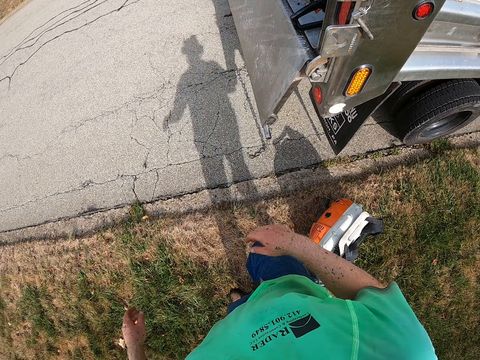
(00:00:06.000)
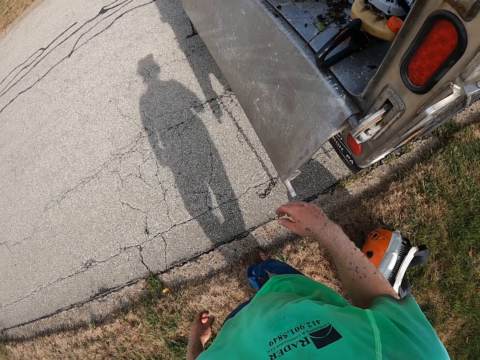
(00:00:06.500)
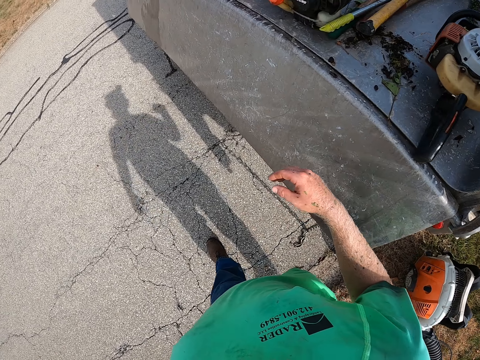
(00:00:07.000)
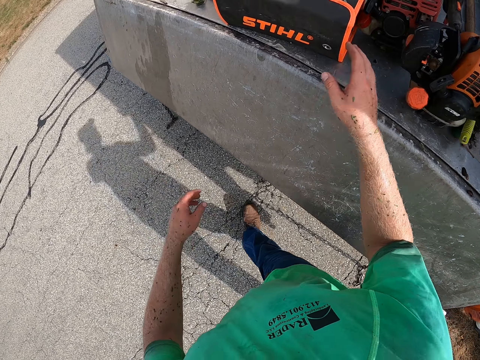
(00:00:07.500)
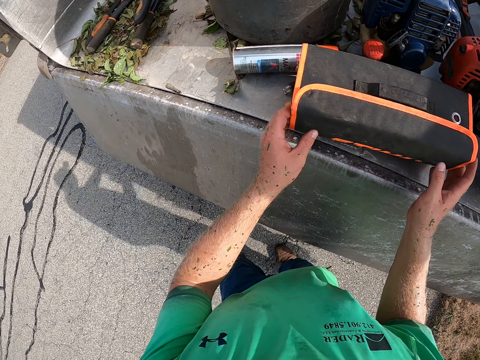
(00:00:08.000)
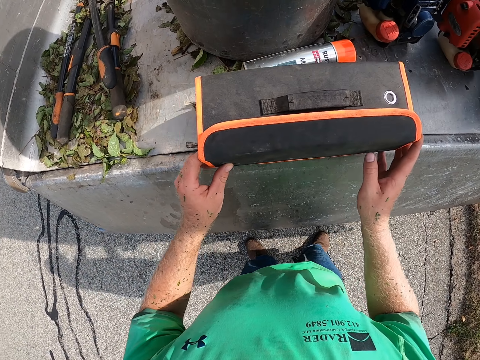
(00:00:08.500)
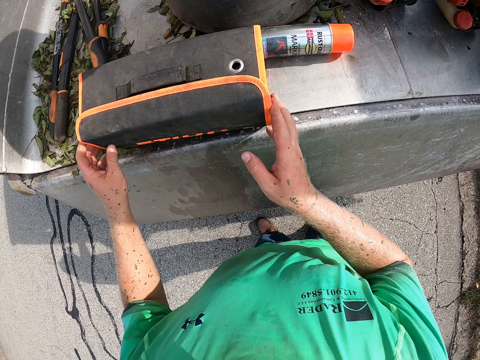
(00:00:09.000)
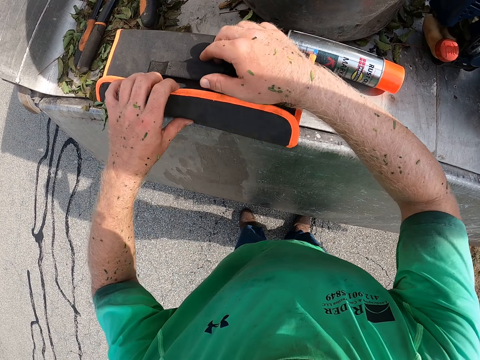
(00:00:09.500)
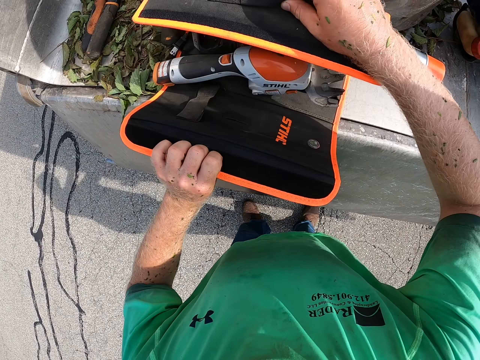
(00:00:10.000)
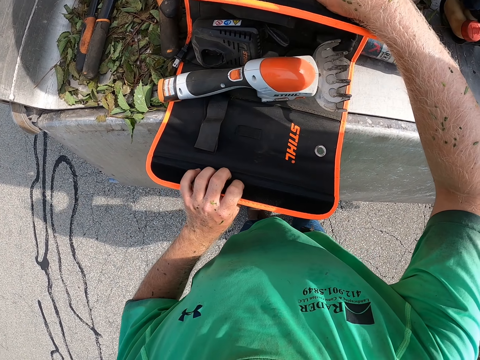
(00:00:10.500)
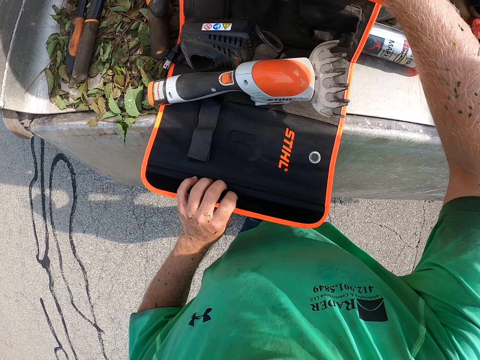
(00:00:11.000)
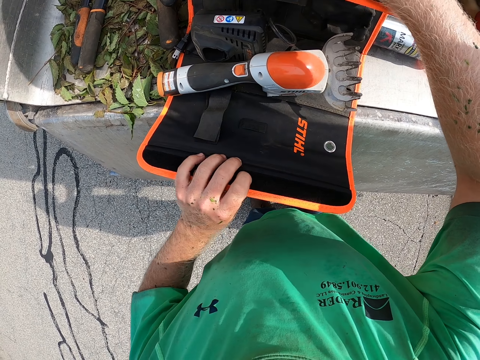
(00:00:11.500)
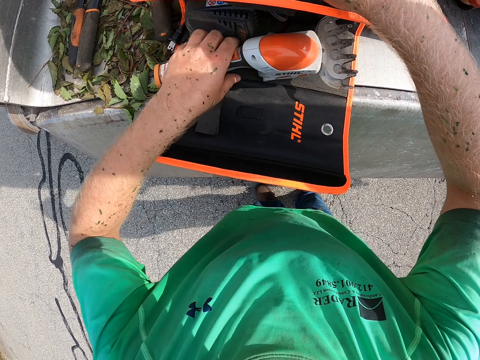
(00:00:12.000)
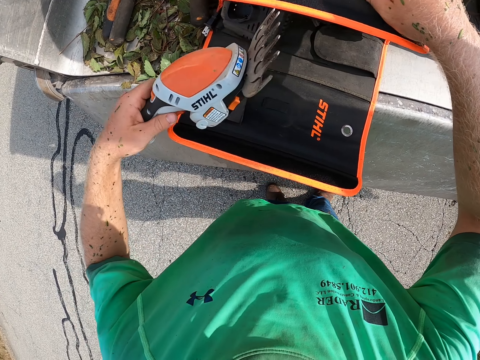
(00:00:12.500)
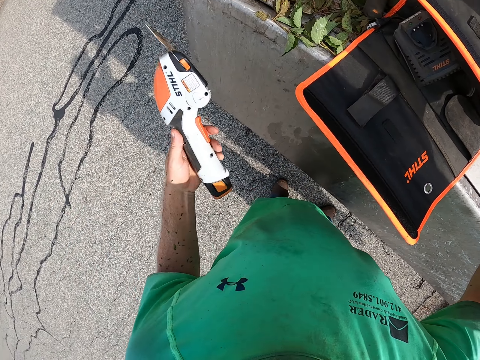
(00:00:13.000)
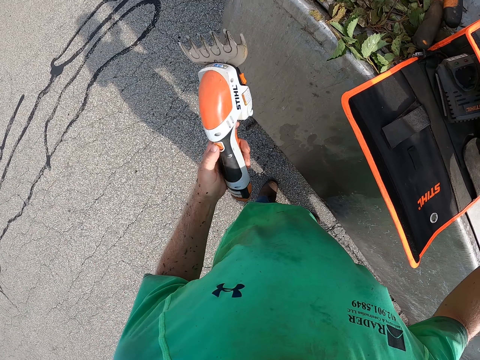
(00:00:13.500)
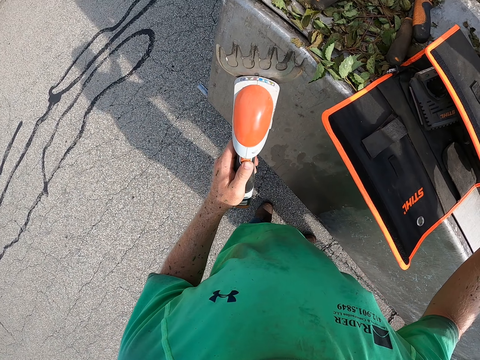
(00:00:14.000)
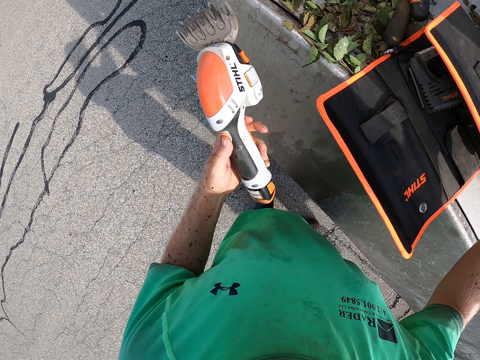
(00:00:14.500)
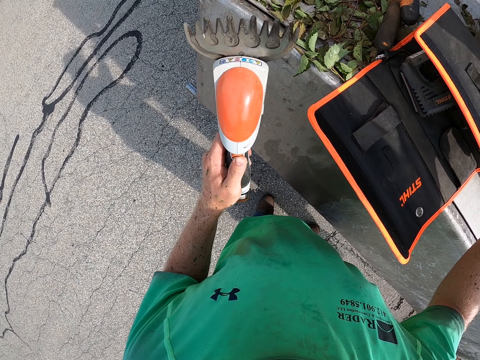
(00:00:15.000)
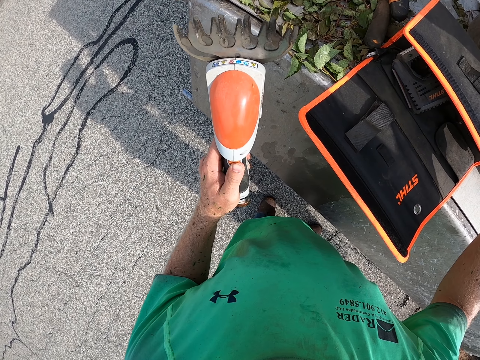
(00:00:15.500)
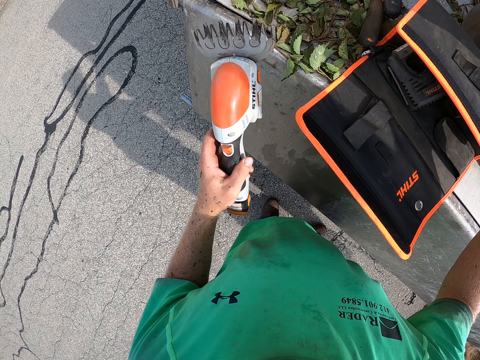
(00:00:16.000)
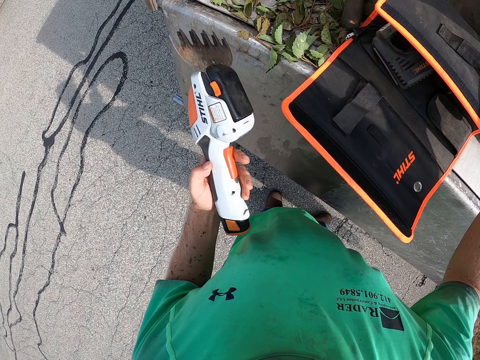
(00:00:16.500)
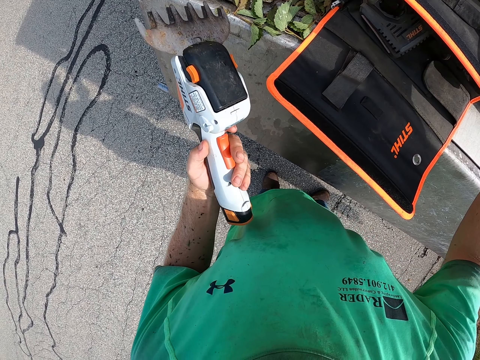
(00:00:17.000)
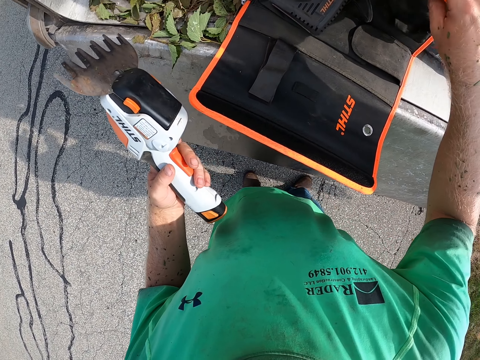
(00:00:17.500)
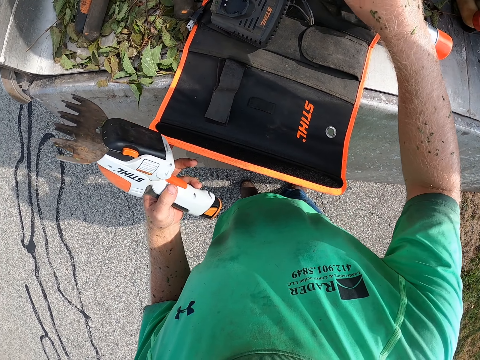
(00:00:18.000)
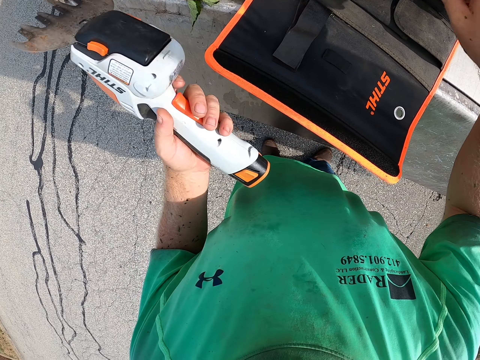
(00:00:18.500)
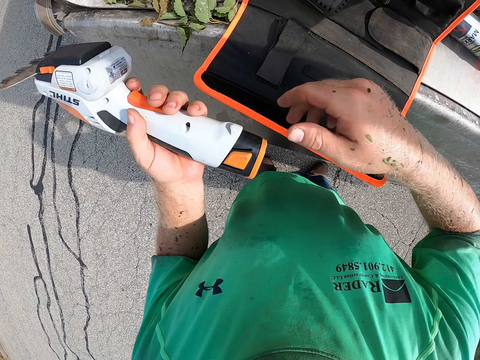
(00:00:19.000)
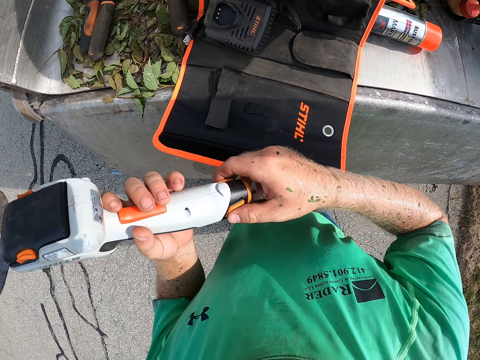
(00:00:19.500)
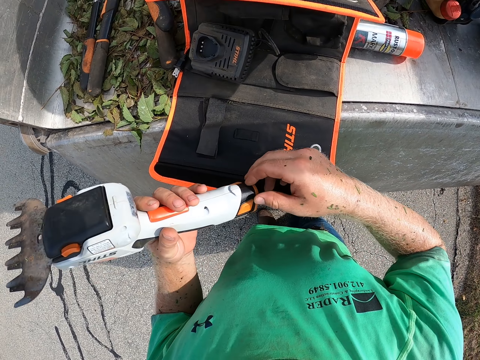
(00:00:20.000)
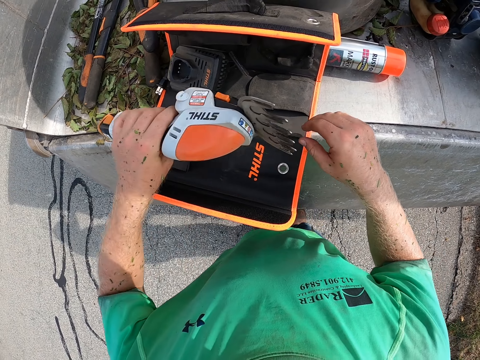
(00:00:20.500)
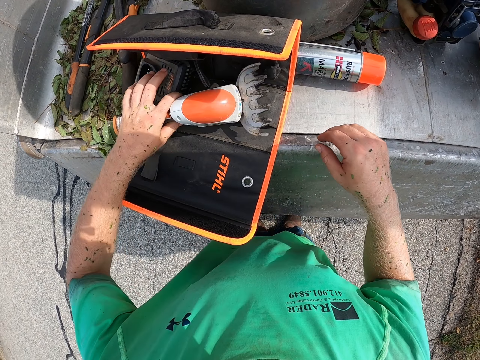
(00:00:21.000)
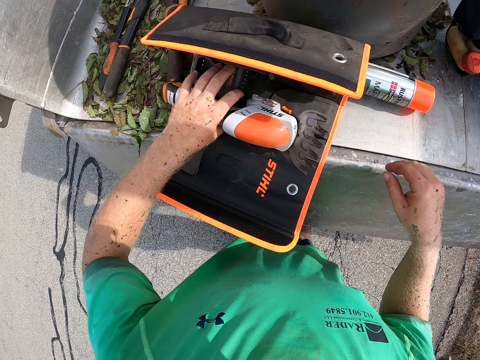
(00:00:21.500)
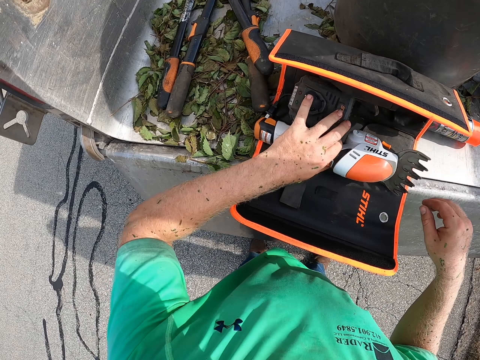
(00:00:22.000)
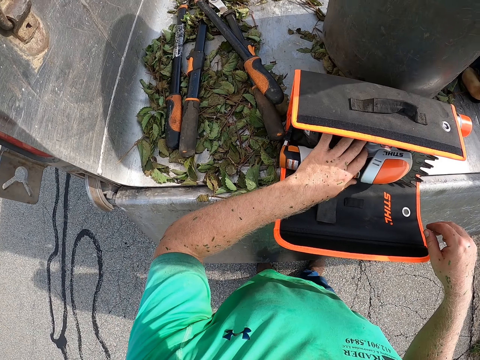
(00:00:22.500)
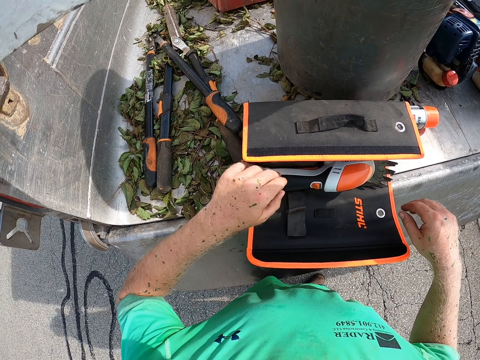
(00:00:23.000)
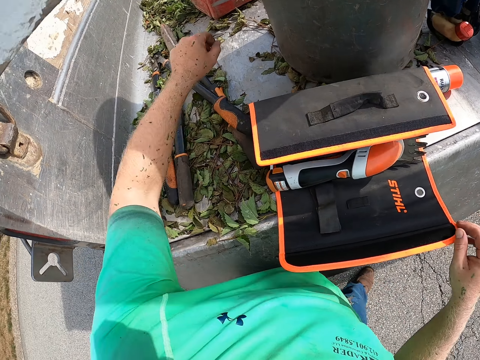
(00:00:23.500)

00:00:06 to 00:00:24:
The camera wearer moves a toolkit or bag on a tonneau of a truck with both hands. He takes the bag and opens the bag. He picks a garden shear or machine from the toolkit with his left hand. He operates the garden shear with his right hand. He turns the machine on the other side. He touches the toolkit with his right hand. He holds the garden shear with both hands. He drops the garden shear in the toolkit with his left hand.

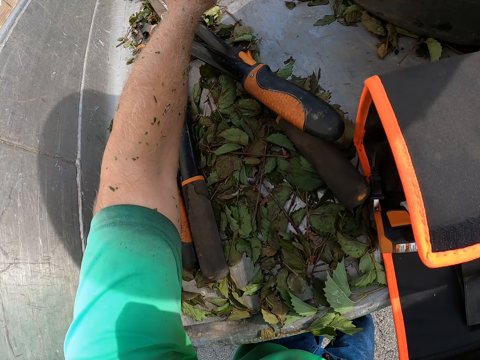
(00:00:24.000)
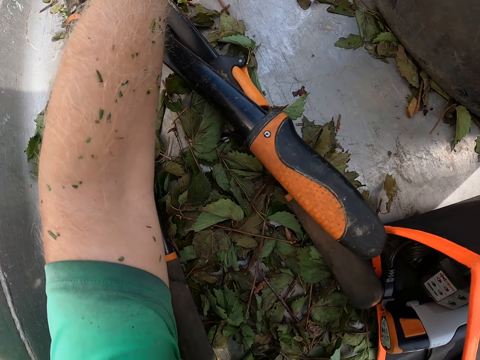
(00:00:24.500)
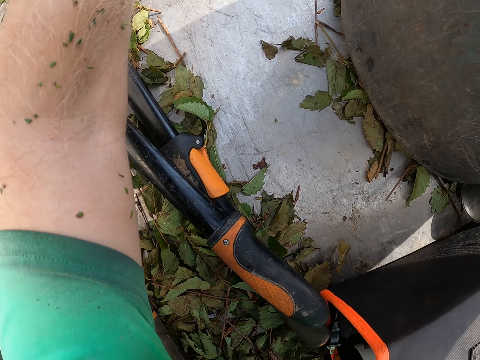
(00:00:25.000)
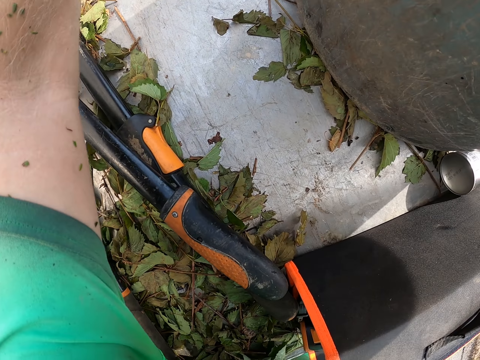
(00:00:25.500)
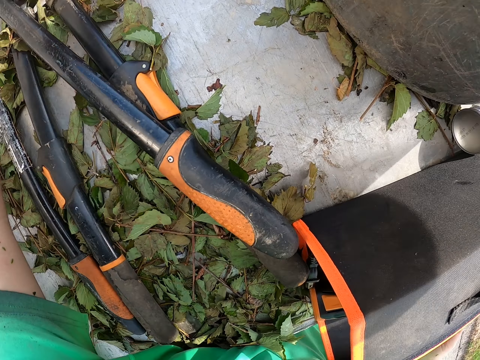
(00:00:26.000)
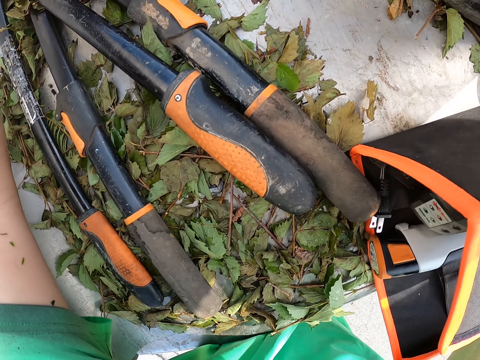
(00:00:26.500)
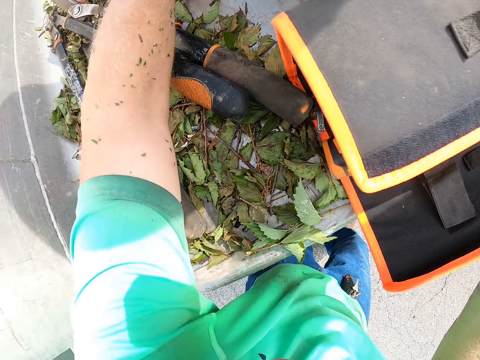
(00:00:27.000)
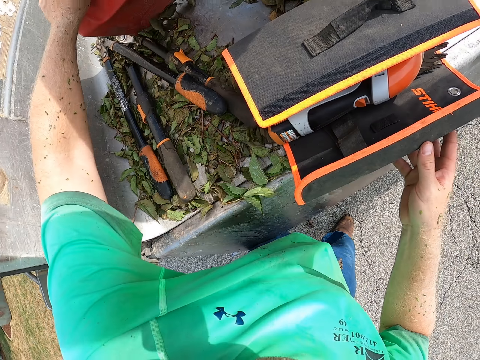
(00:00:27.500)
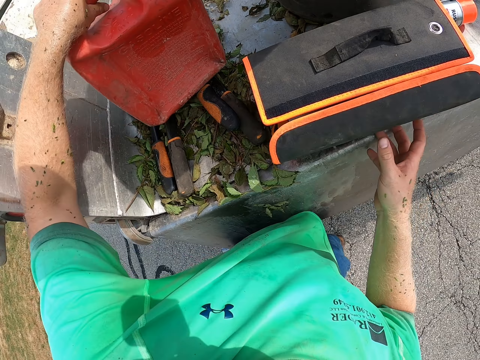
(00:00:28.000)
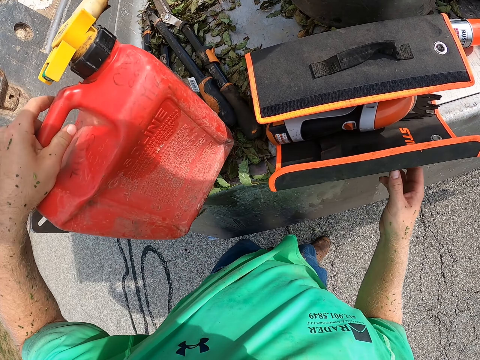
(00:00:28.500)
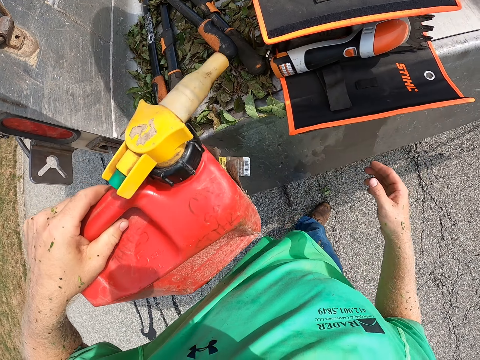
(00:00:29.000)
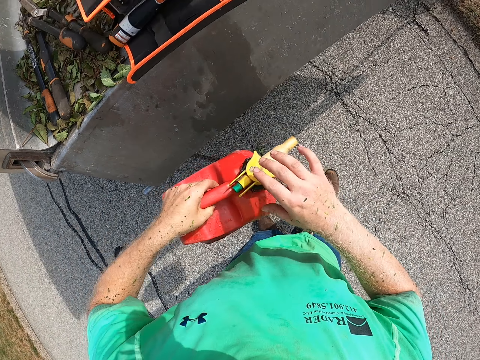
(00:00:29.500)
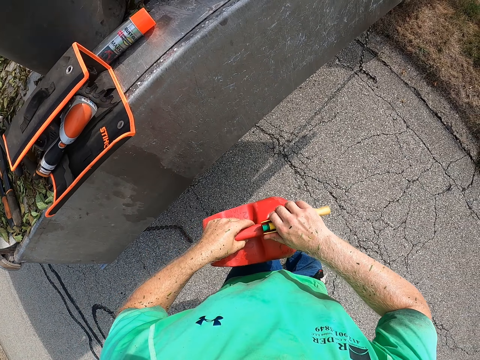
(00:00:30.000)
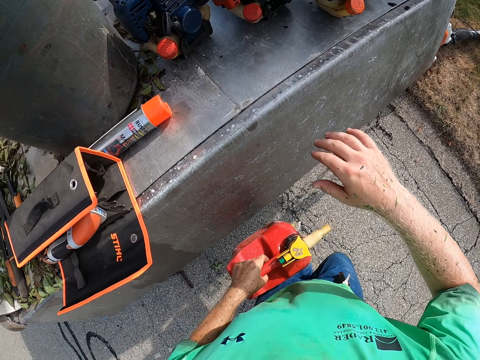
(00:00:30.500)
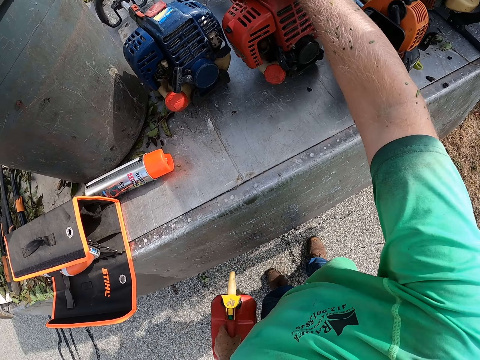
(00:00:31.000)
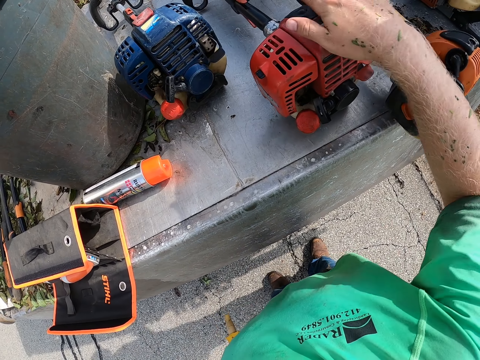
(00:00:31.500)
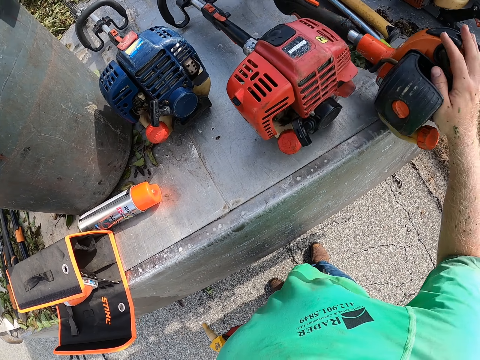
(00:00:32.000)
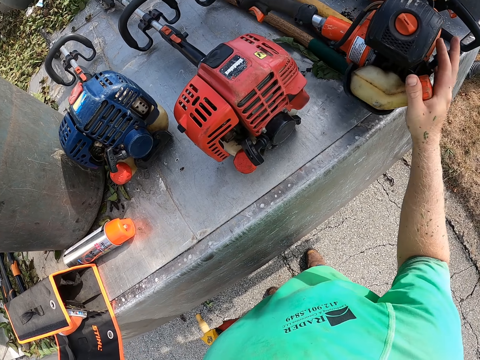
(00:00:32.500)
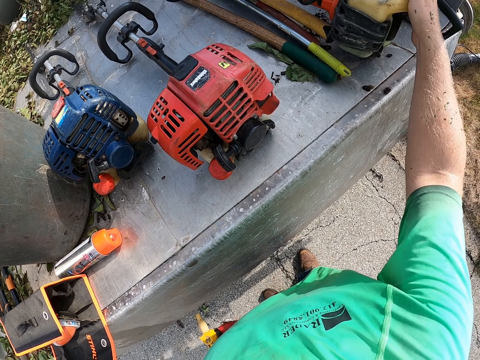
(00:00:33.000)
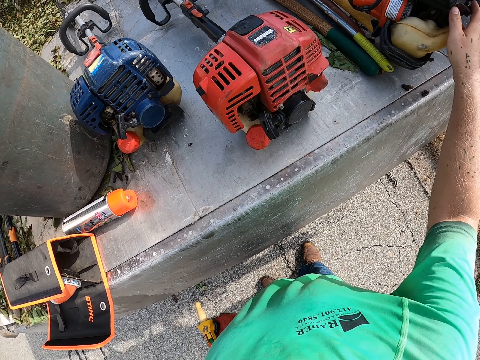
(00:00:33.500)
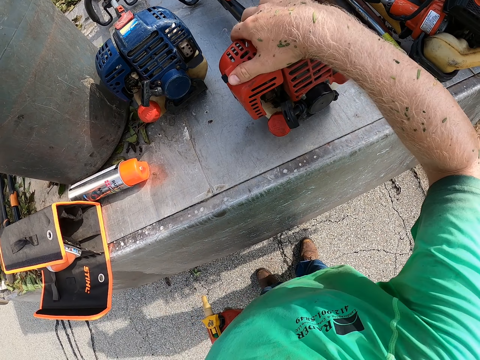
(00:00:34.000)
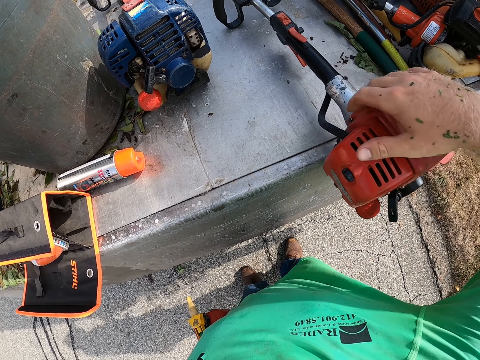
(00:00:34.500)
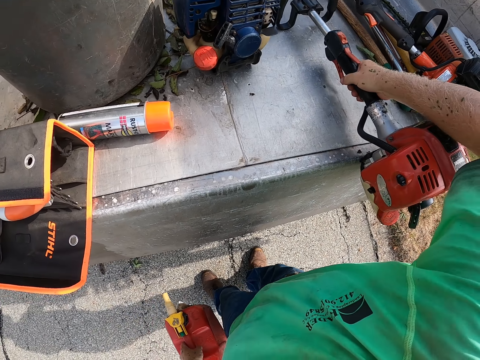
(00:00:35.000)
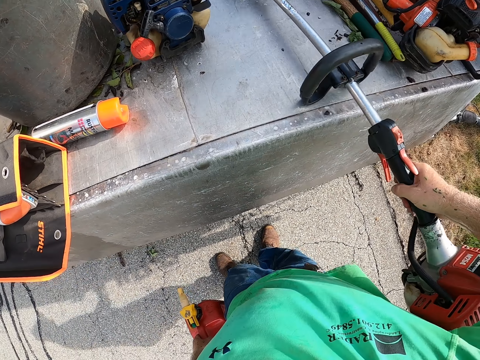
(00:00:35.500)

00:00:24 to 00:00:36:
The camera wearer picks a keg or jerrycan of gasoline from the tonneau of the truck with his left hand. He holds the nozzle of the keg with his right hand. He holds the jerrycan with both hands. He drags a garden trimmer on the tonneau of the truck with his right hand. He moves the garden trimmer on the tonneau of the truck with his right hand. He picks the garden trimmer from the tonneau of the truck with his right hand.
